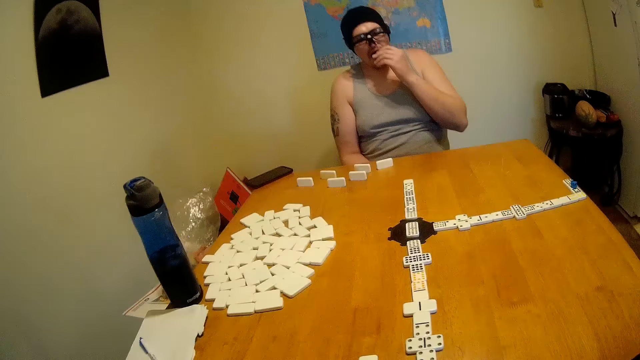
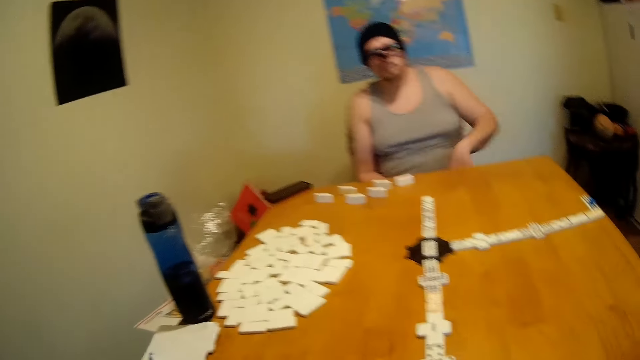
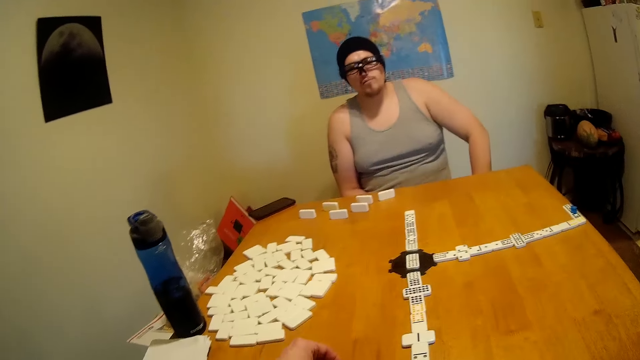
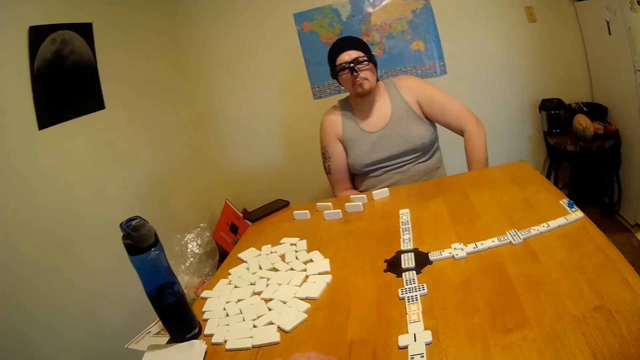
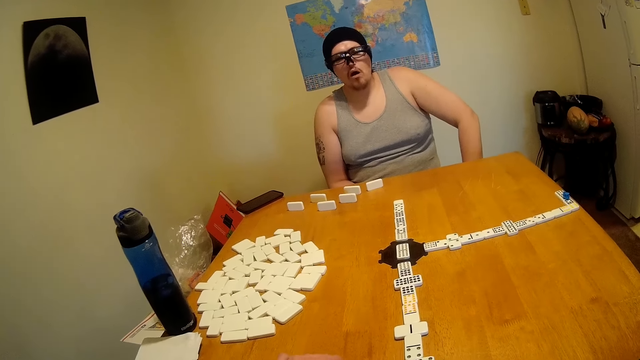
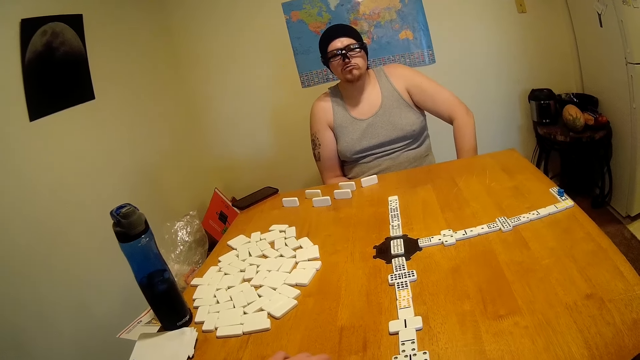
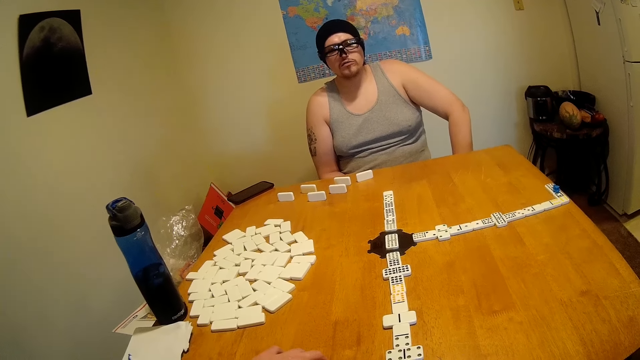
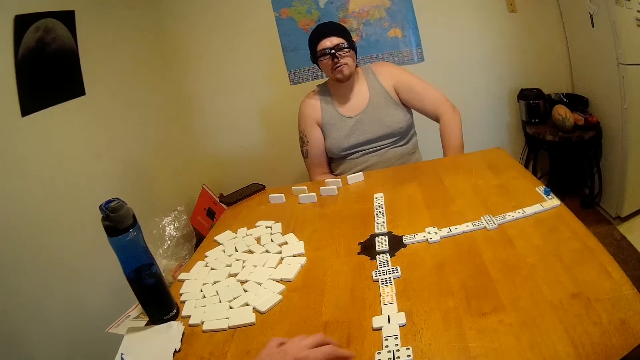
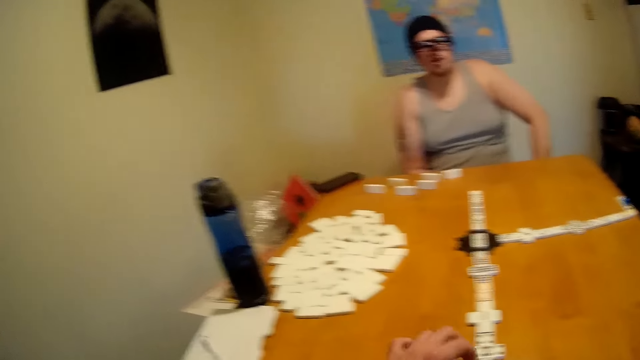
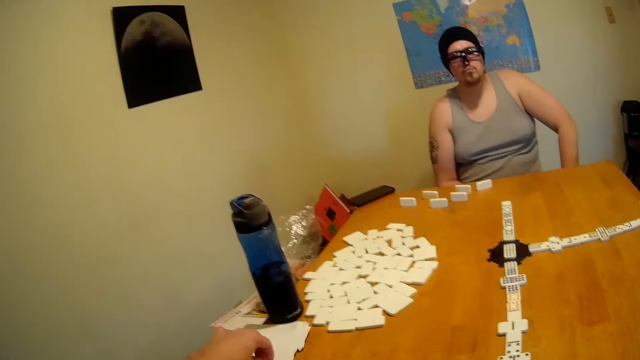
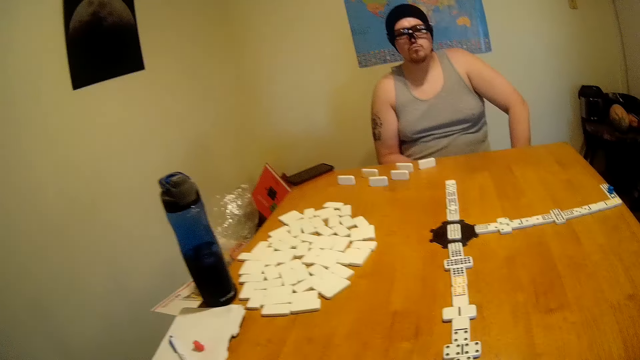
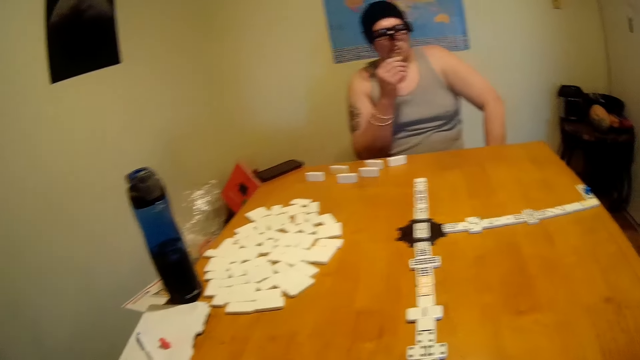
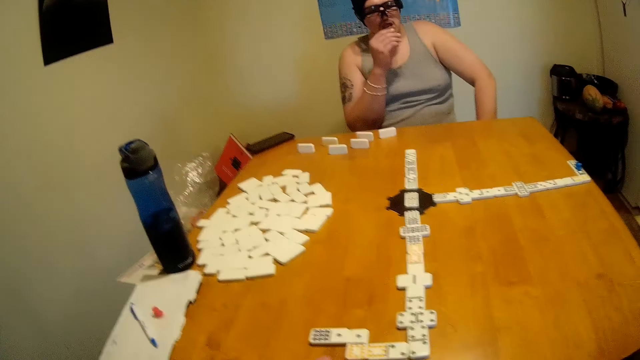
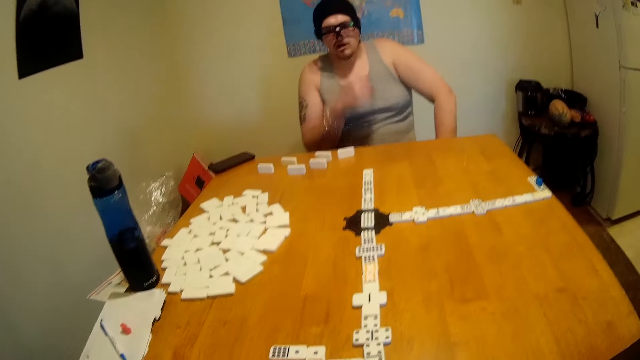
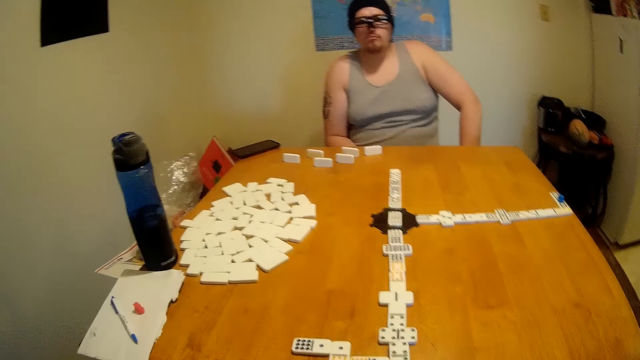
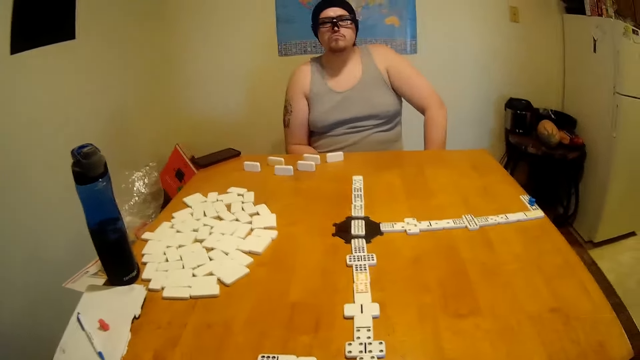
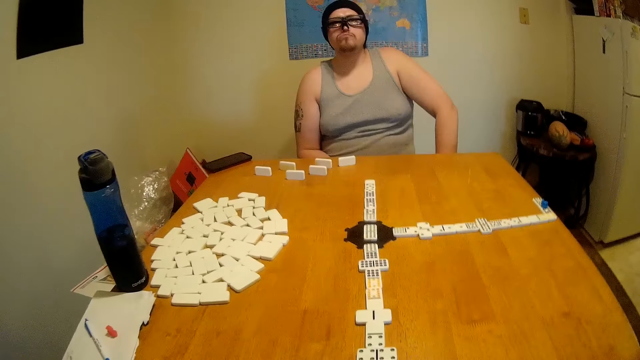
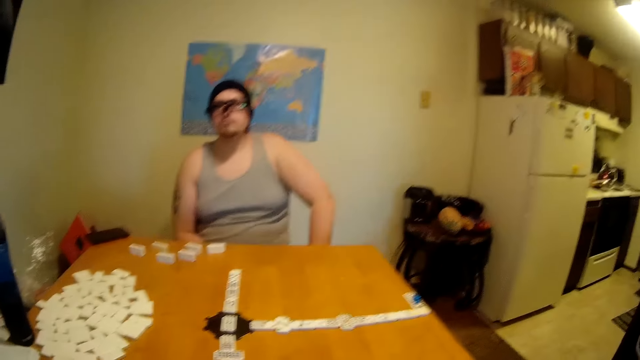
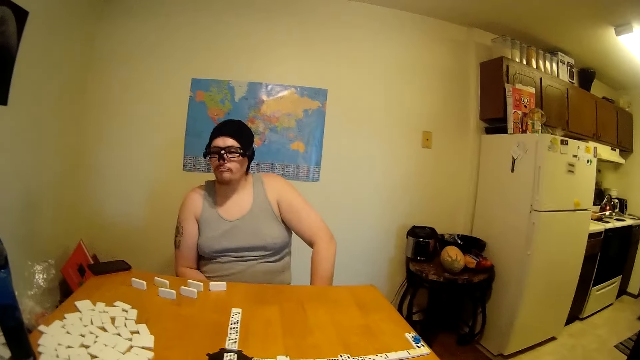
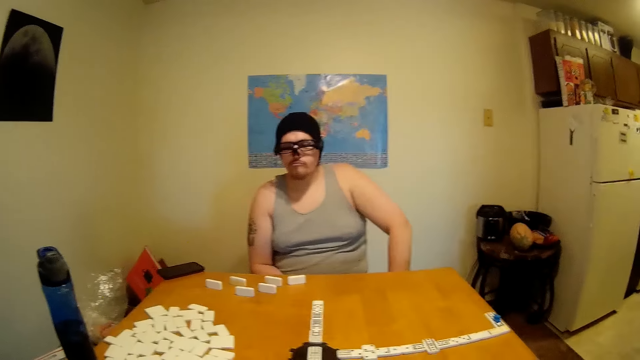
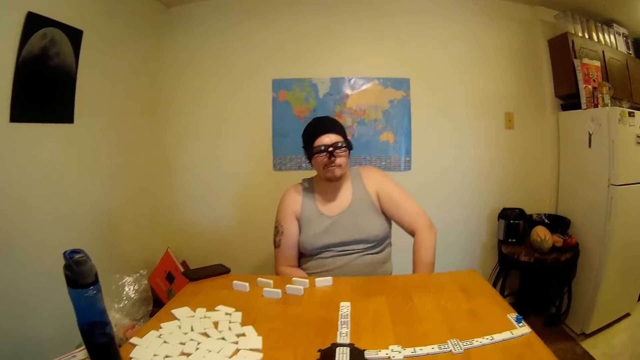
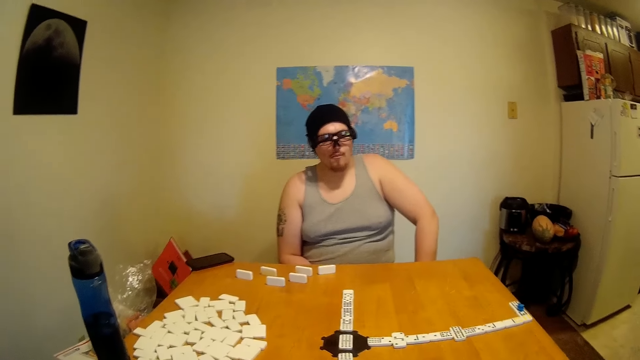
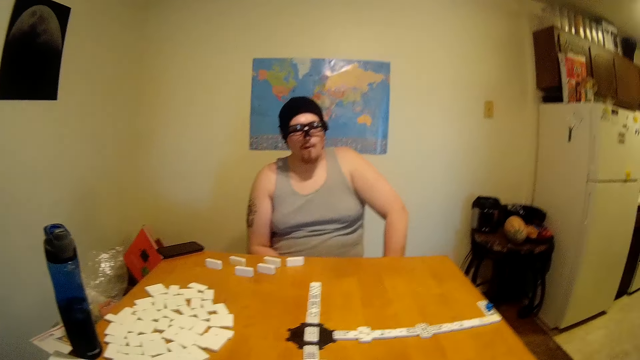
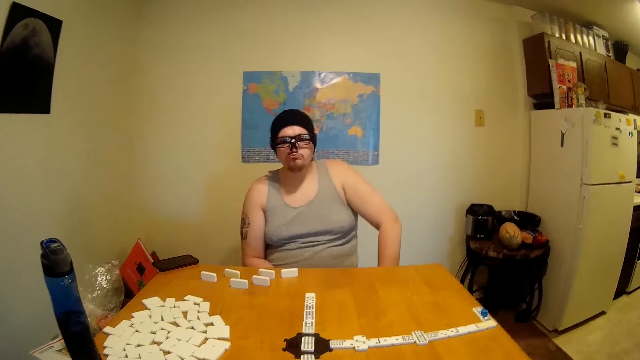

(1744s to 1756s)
The camera wearer looks around the table. A man eats a snack. The man looks around the table. The camera wearer drops rectangular dice on the table. They lift a marker from the domino chain. They place the marker on a book. The man eats the snack. The camera wearer converses with the man. They look around the table. The man looks around the table.

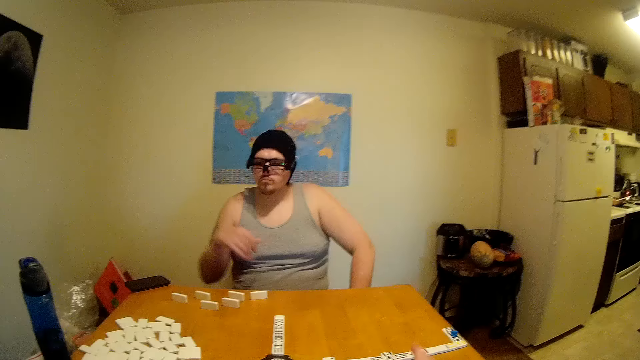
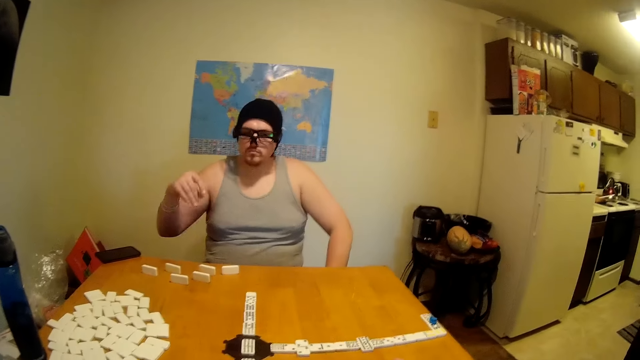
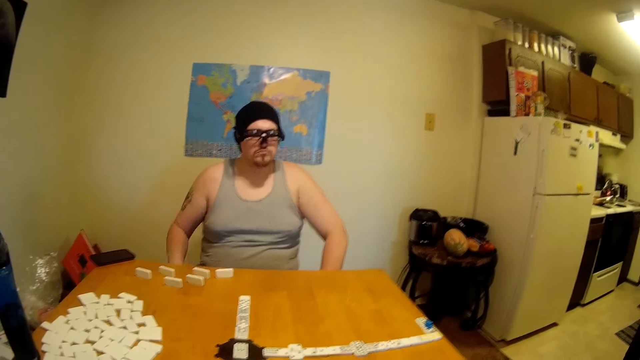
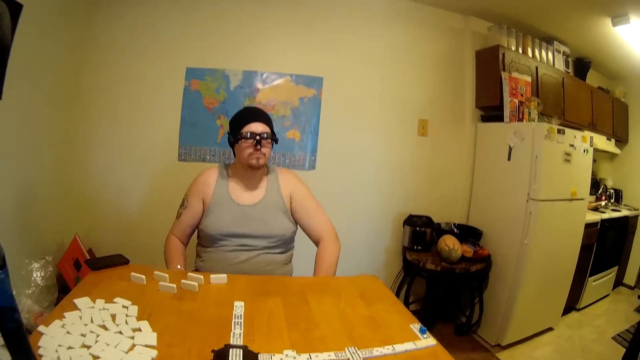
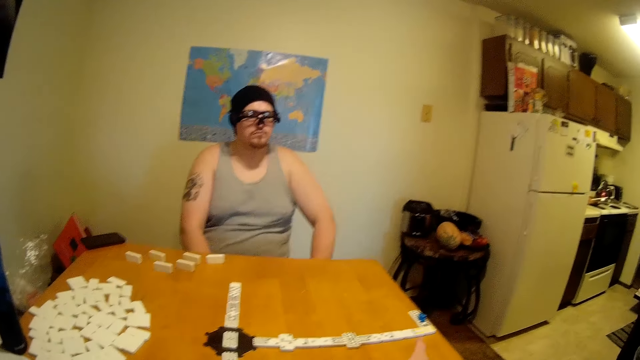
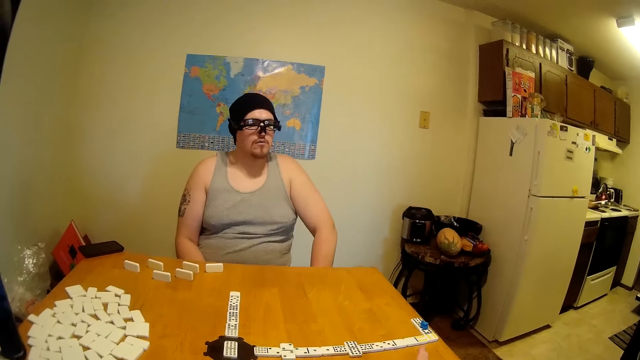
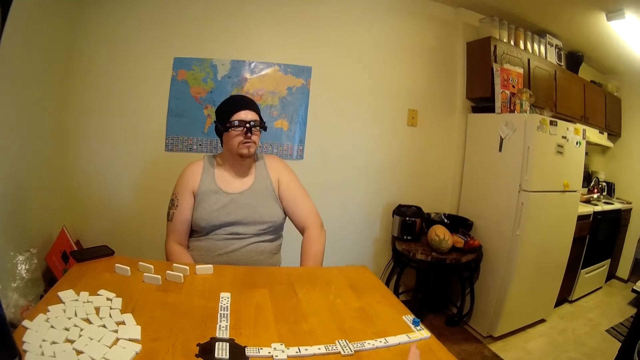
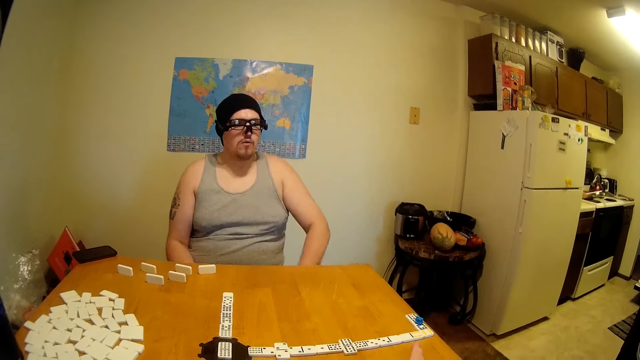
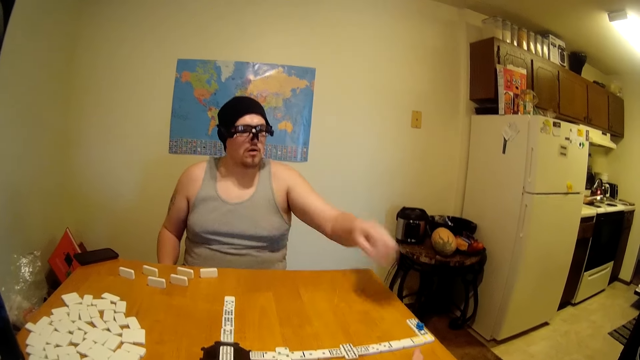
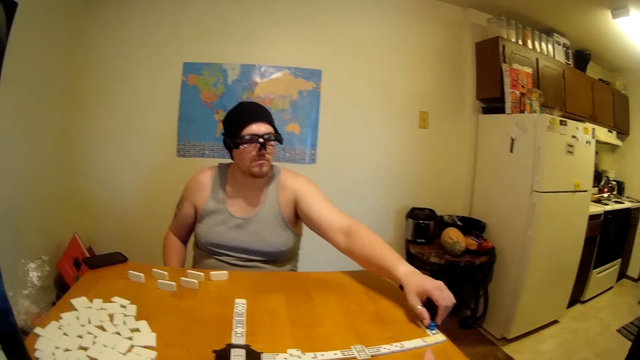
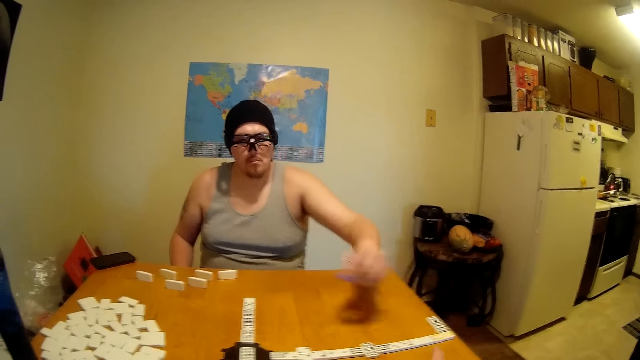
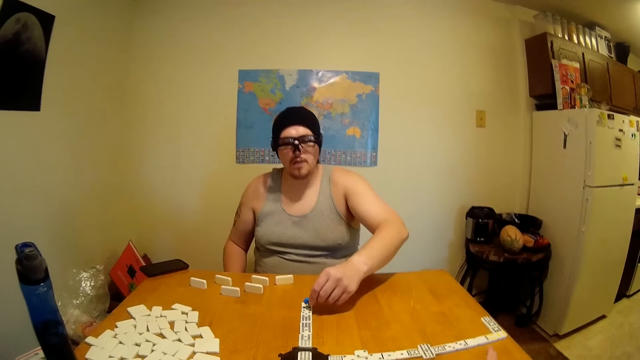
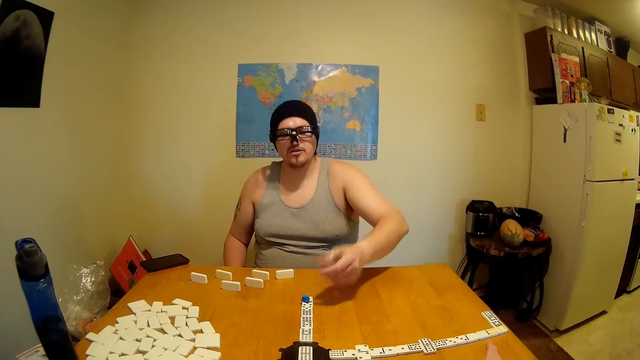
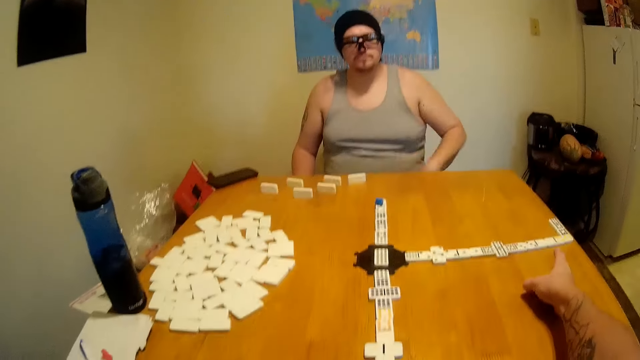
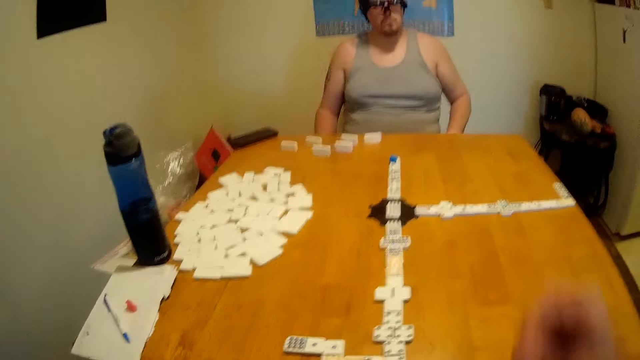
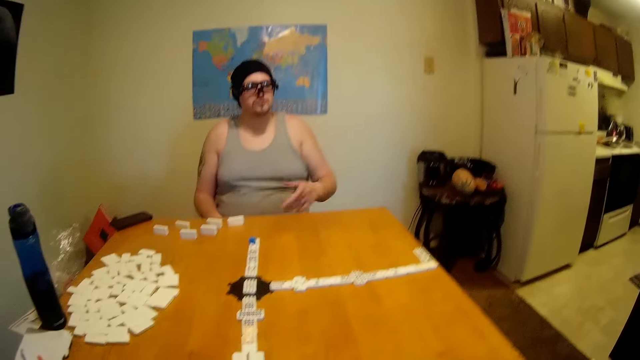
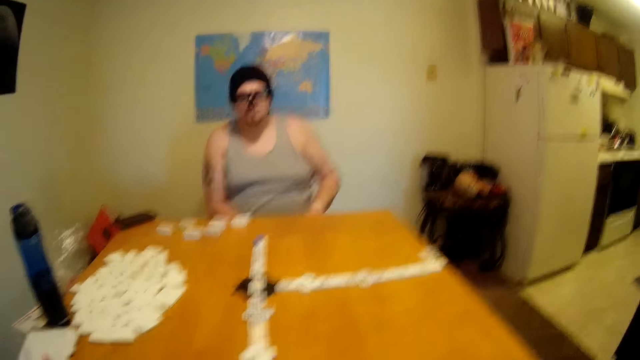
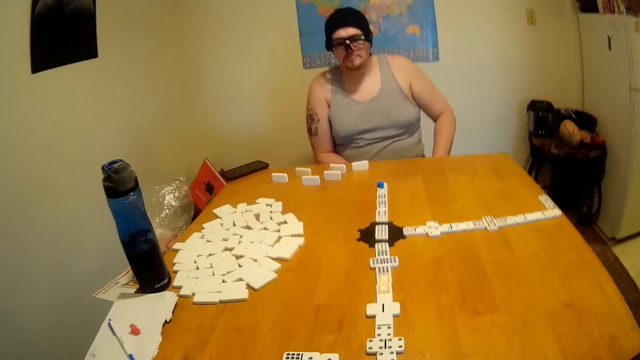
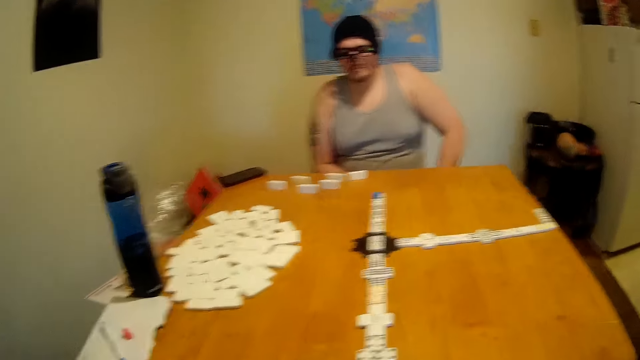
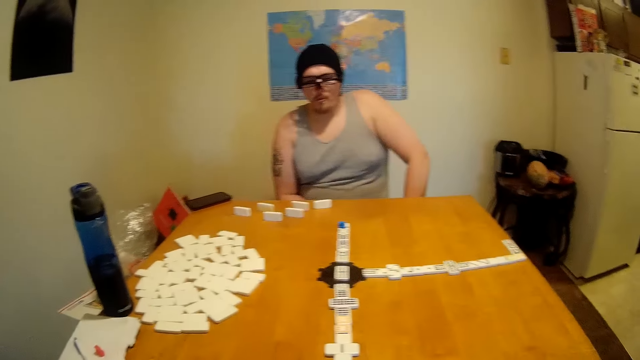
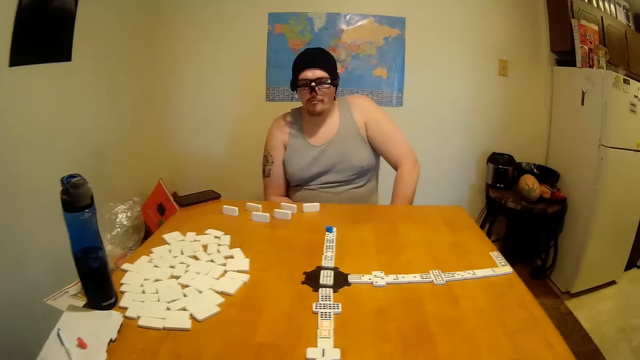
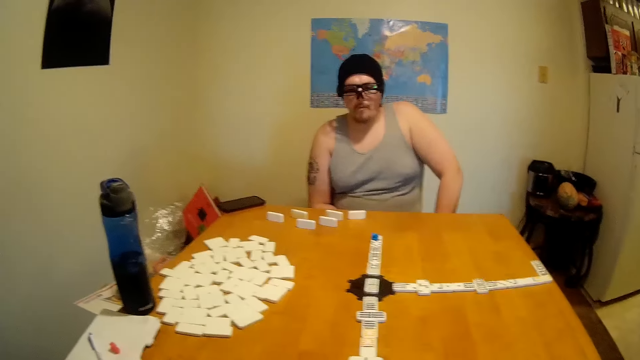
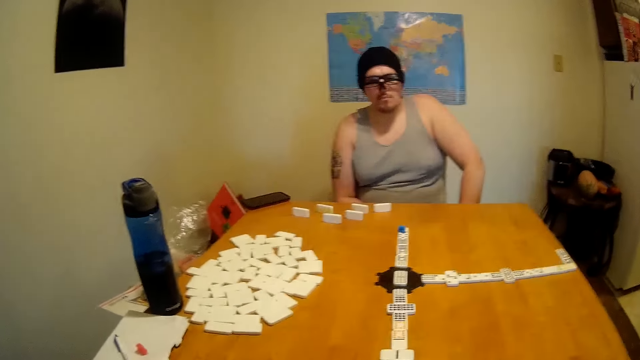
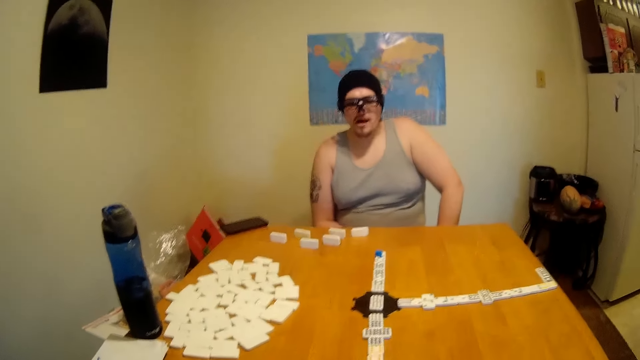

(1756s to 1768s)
The camera wearer converses with a man. The man moves his hand. The man looks around the table. The man lifts a marker from the domino chain. The man places the marker on the domino chain. The camera wearer points at the domino chain. The man looks around the table. The camera wearer converses with the man. The man gestures at the camera wearer. The man looks around the table. The camera wearer looks around the table. They converse with the man.
